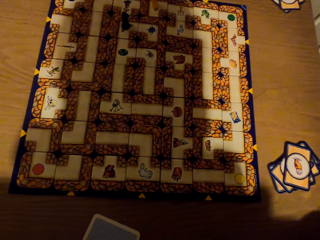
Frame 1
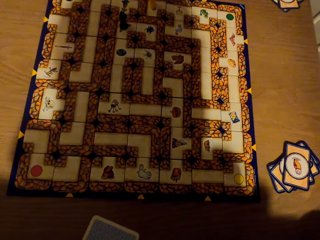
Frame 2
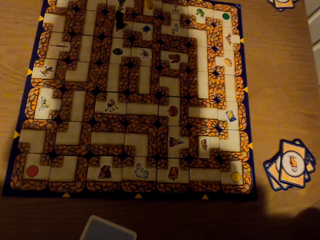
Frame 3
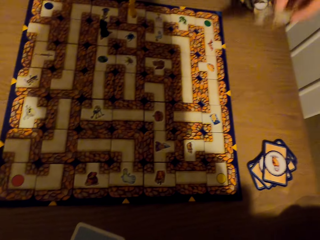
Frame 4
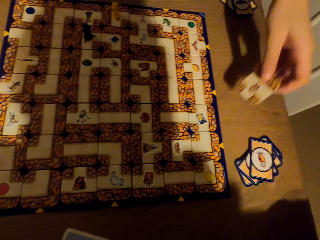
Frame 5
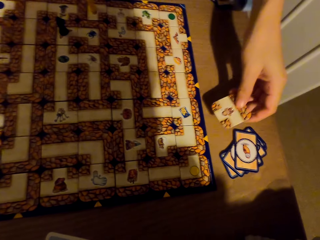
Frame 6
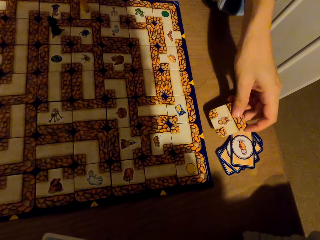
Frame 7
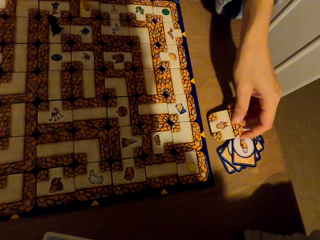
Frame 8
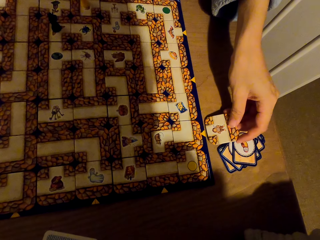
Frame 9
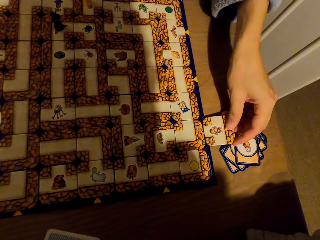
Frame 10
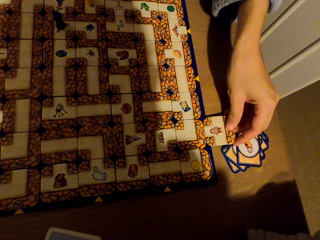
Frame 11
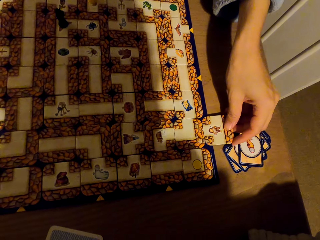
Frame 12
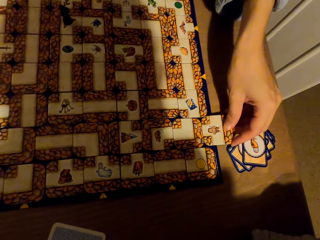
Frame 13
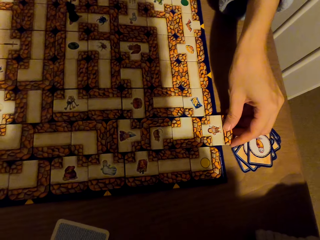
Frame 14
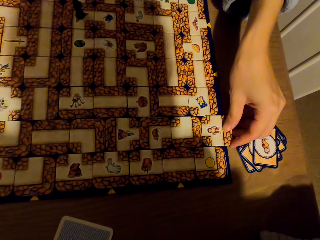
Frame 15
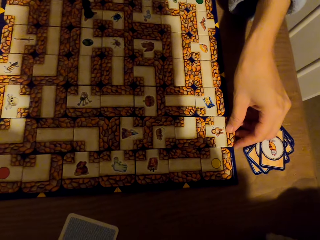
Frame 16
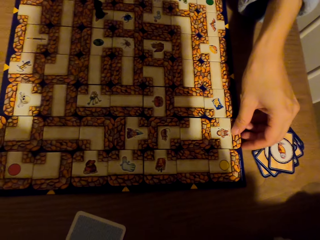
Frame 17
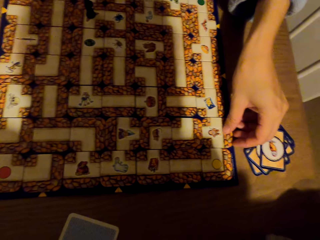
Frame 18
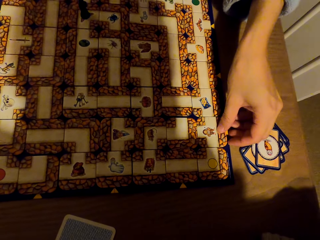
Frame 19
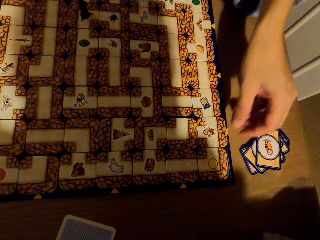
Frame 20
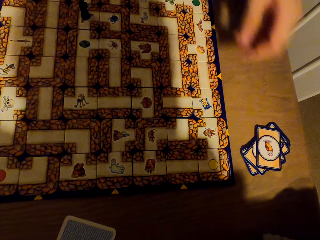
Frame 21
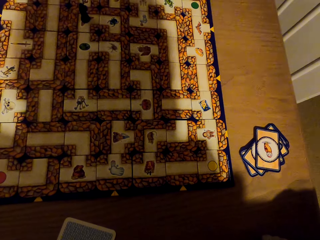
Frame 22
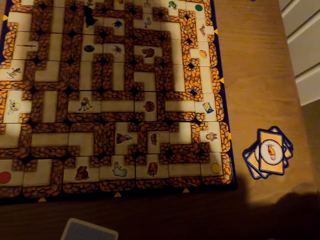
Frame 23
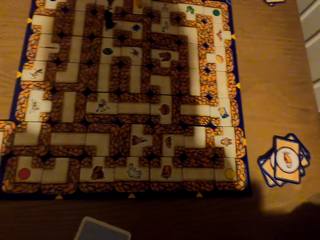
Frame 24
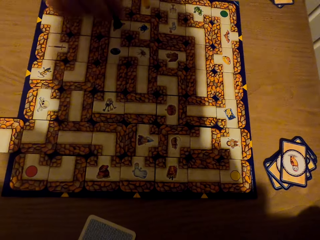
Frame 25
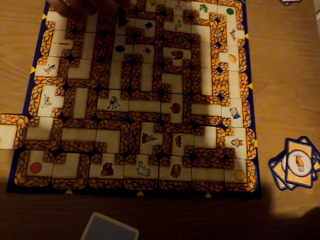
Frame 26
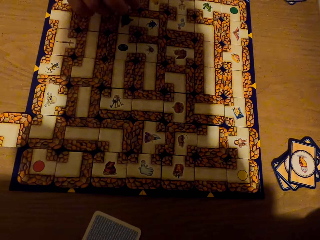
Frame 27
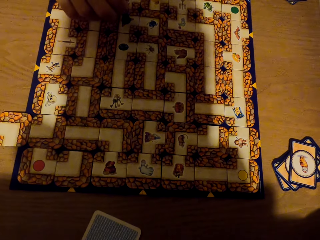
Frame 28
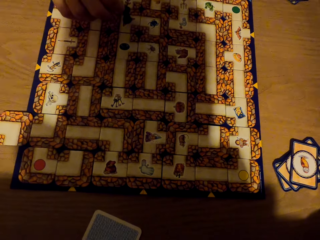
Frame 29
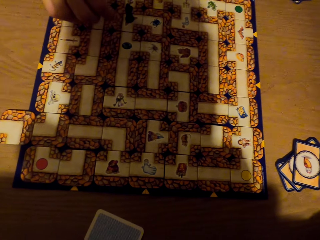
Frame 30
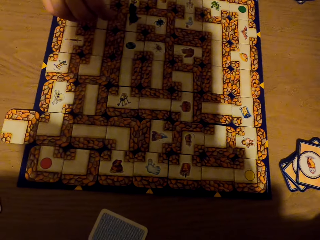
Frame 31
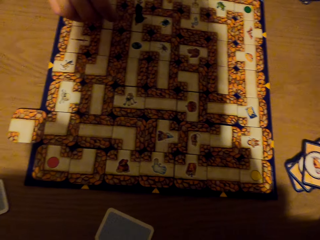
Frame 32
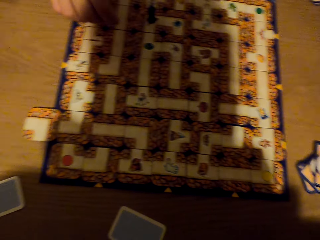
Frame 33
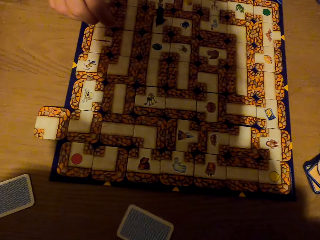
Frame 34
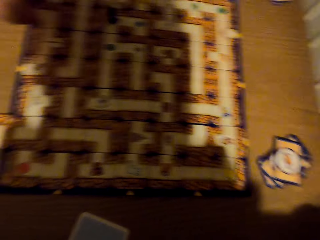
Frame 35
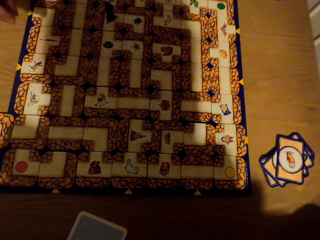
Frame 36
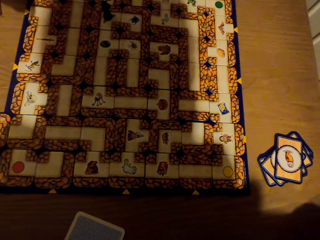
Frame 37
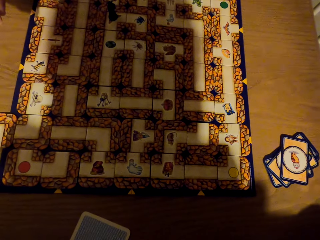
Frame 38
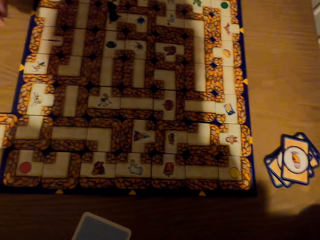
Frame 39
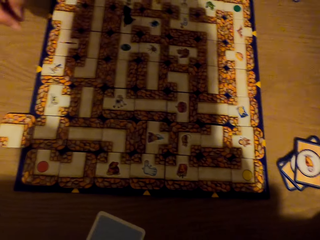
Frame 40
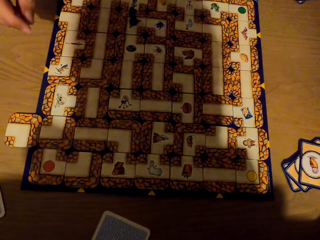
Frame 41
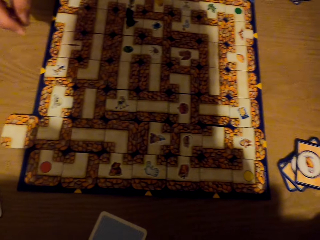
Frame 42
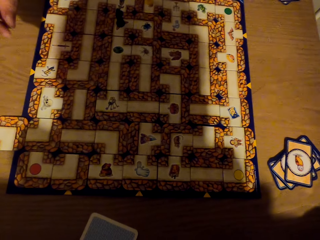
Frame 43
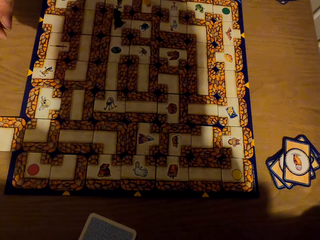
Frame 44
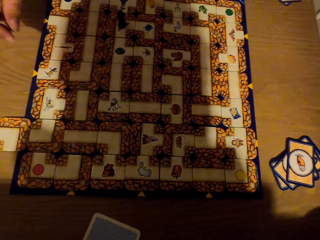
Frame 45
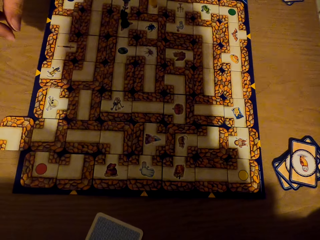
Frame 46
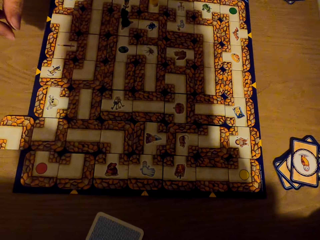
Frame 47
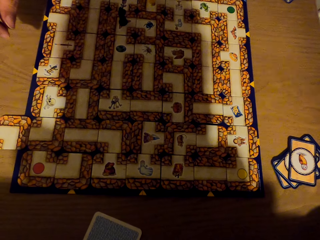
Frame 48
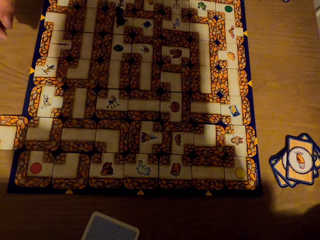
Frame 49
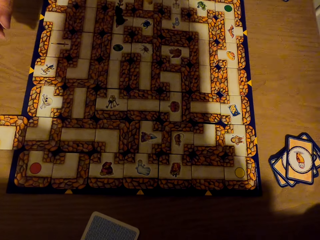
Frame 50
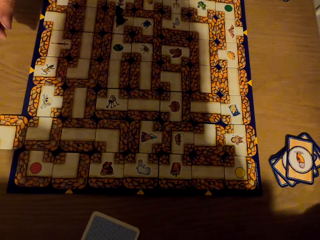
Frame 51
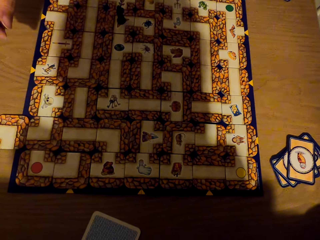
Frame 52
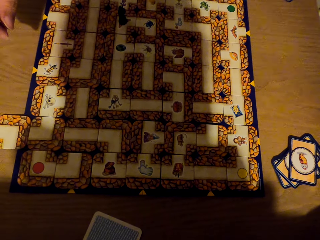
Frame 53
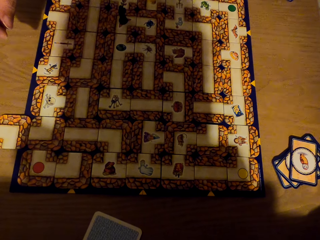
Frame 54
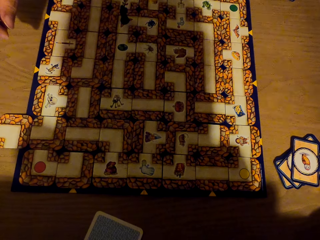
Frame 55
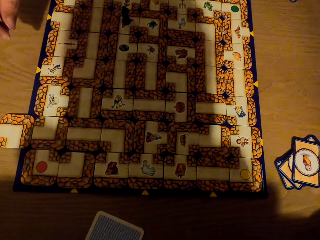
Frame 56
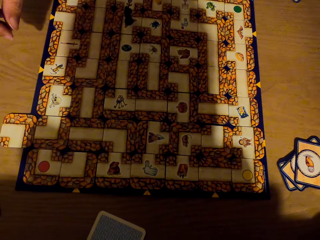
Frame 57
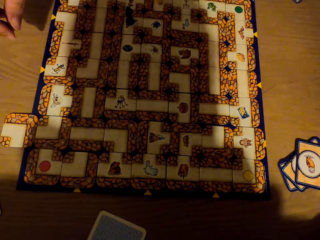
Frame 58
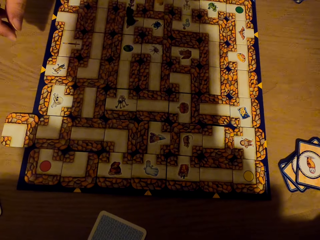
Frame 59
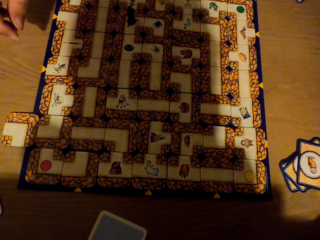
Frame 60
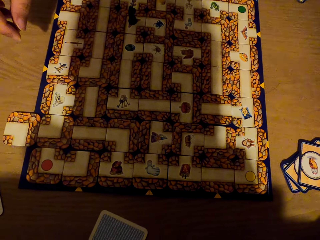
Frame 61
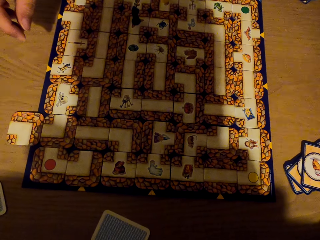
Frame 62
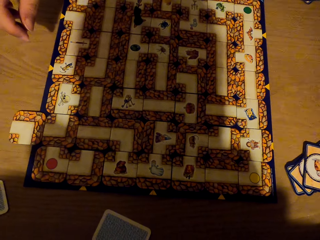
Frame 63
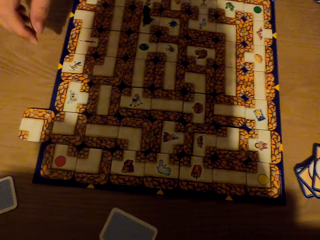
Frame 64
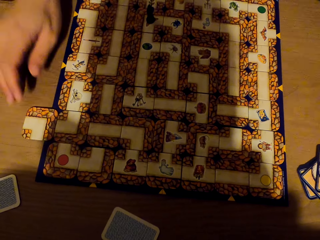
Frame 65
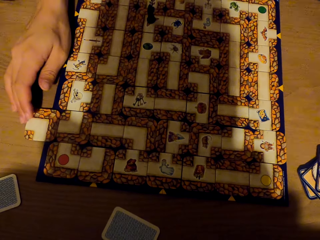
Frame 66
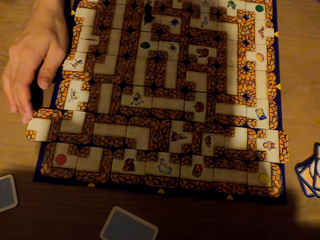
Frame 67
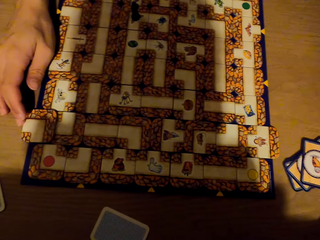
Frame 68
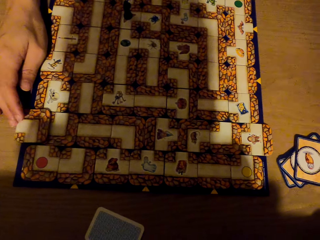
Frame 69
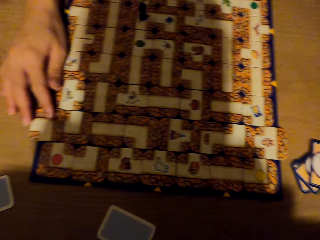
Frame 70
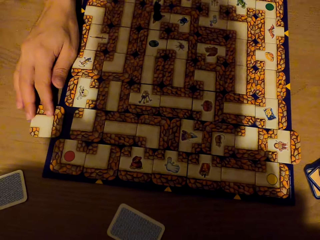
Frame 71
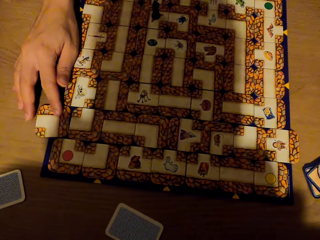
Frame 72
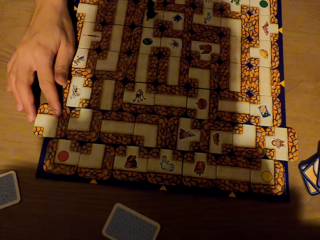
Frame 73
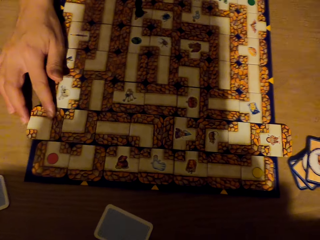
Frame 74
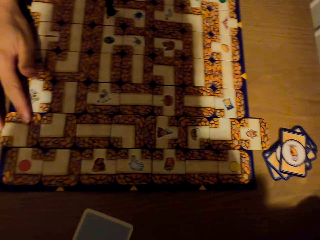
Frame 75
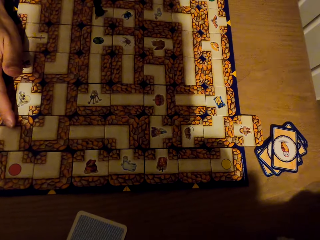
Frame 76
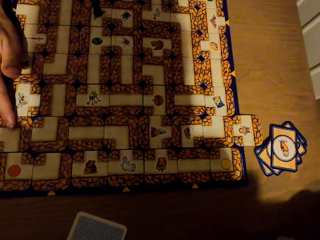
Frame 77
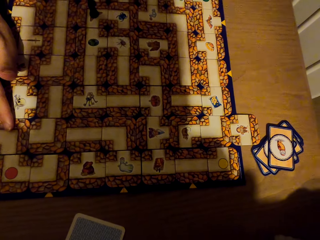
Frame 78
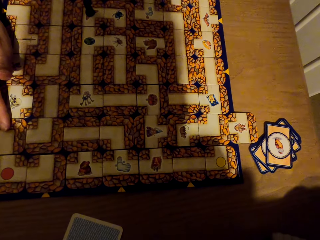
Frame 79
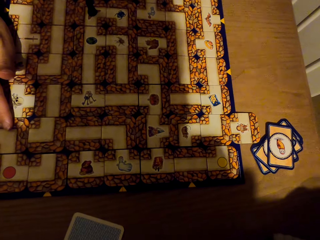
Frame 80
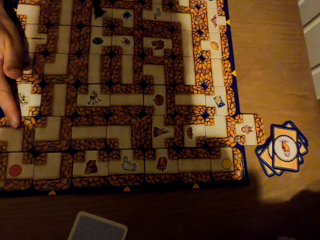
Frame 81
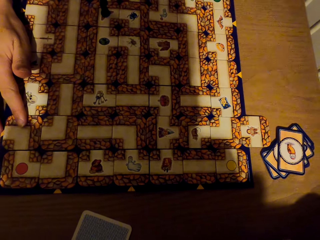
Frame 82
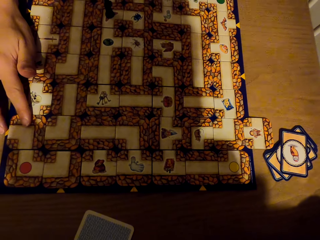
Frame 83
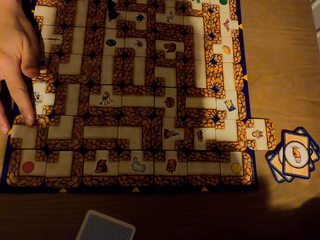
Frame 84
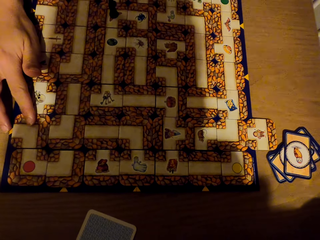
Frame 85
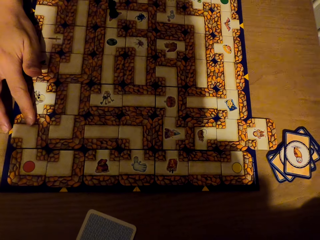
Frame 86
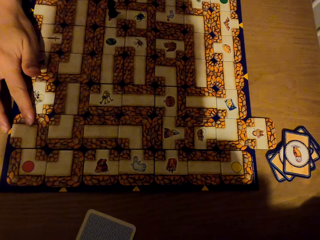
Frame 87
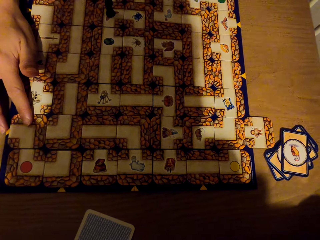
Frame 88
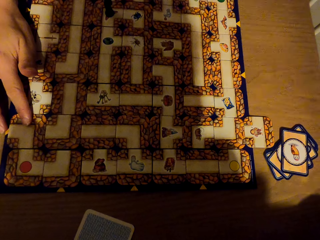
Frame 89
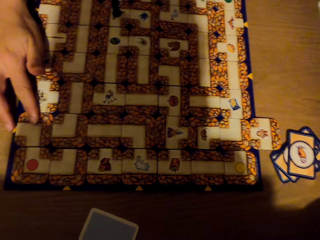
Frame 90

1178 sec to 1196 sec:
A lady slides the tile to the labyrinth board game. The lady fixes the card on the labyrinth board with her left hand. The lady stares at the labyrinth board game. The lady pushes the cards back to the labyrinth board with her right hand.

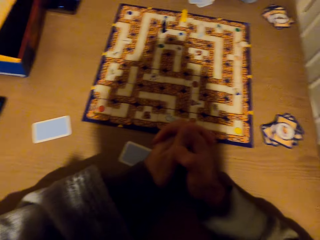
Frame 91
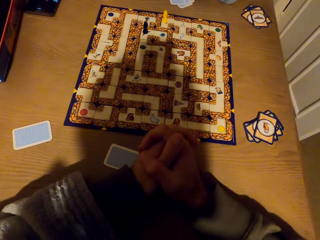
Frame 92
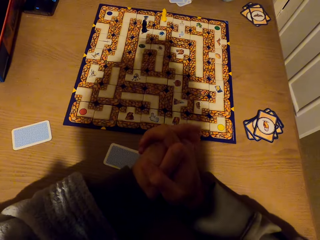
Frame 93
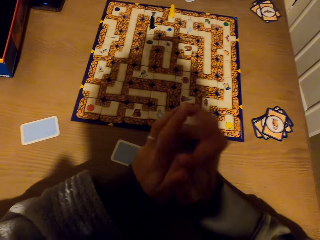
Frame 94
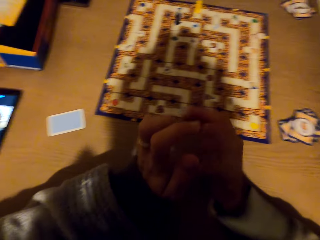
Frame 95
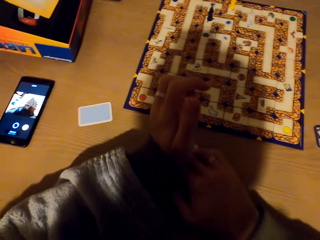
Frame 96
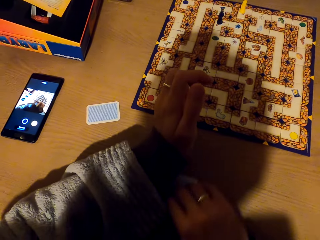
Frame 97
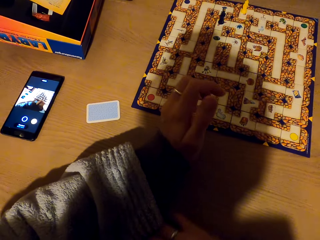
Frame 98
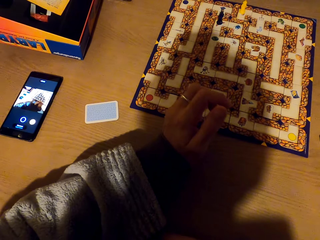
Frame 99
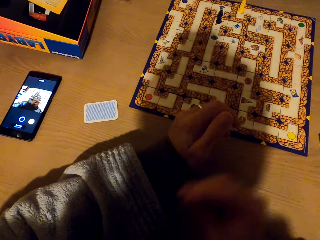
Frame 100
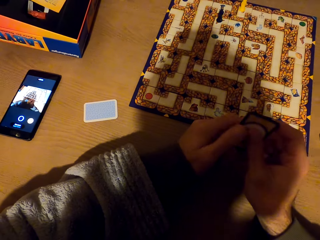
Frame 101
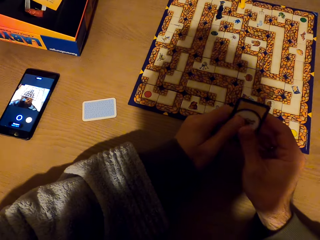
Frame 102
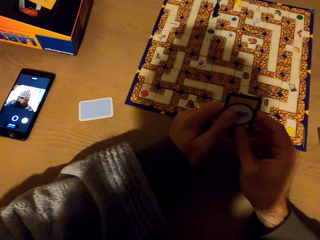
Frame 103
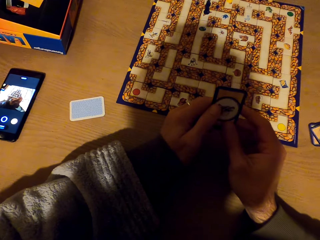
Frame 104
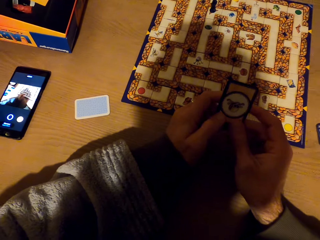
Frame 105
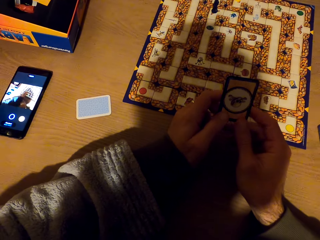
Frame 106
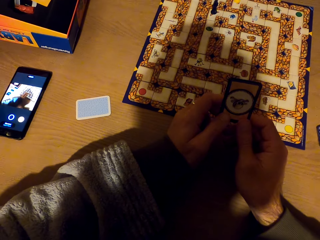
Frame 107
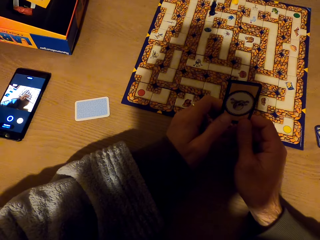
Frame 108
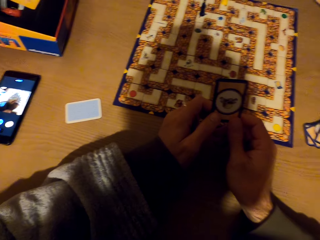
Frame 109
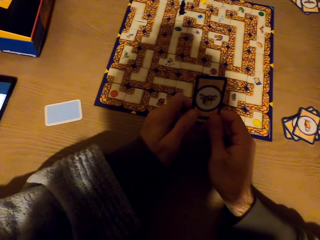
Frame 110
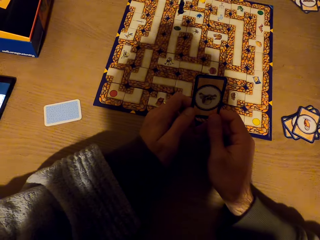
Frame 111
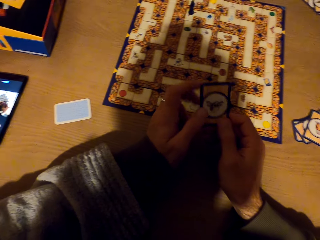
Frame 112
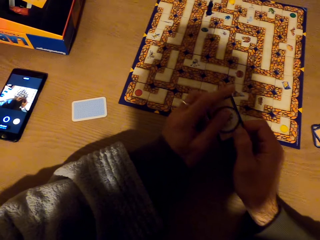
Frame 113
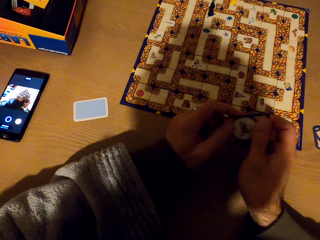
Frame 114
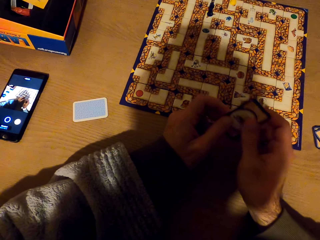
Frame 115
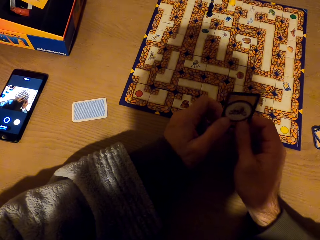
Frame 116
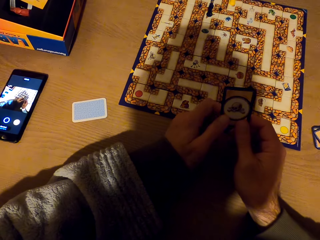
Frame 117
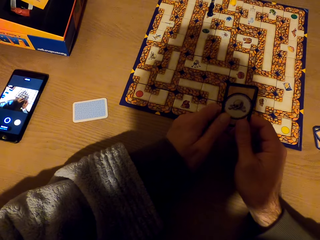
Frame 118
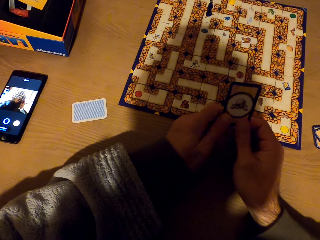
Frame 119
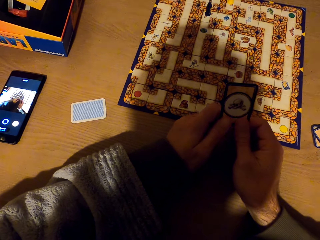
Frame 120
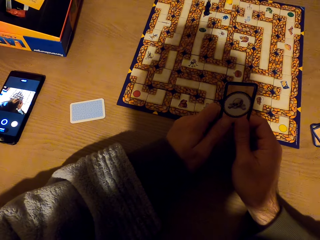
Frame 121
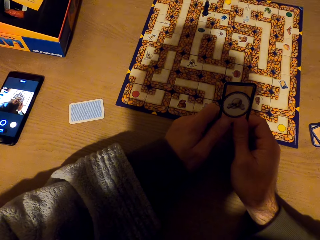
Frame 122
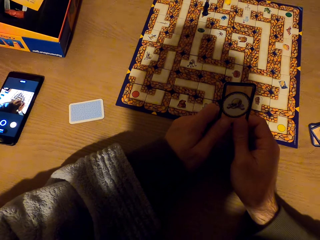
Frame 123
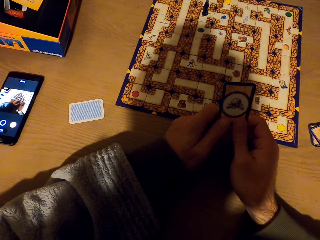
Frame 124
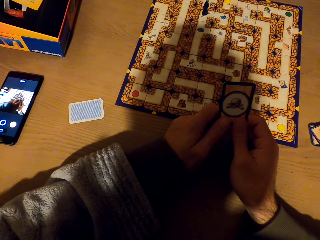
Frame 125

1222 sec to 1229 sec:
The camera wearer picks a card from the table with the right hand. They stare at the card. They hold the card with both hands. They turn the card. They stare at the card.
